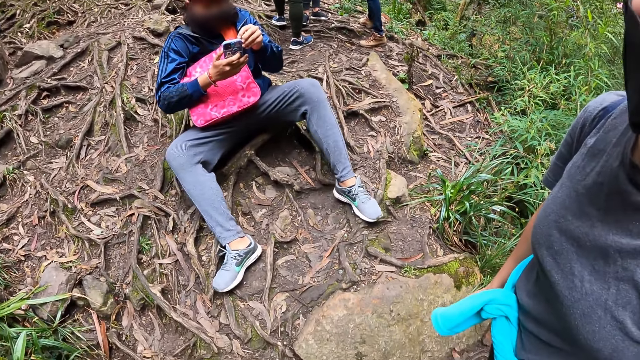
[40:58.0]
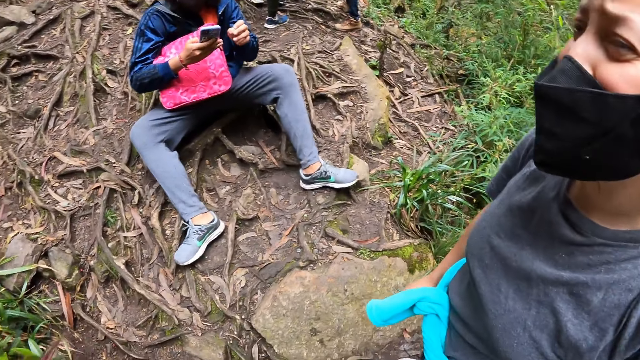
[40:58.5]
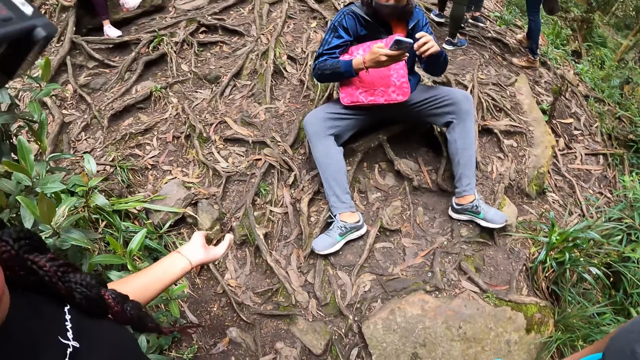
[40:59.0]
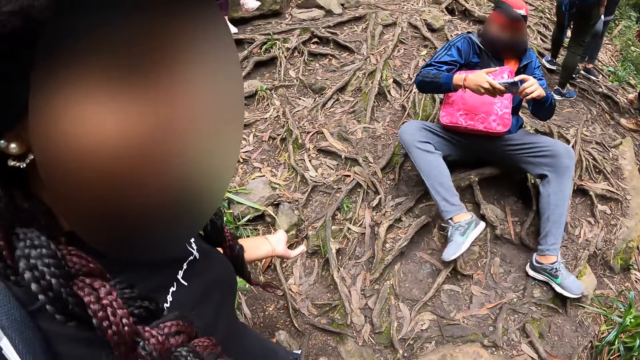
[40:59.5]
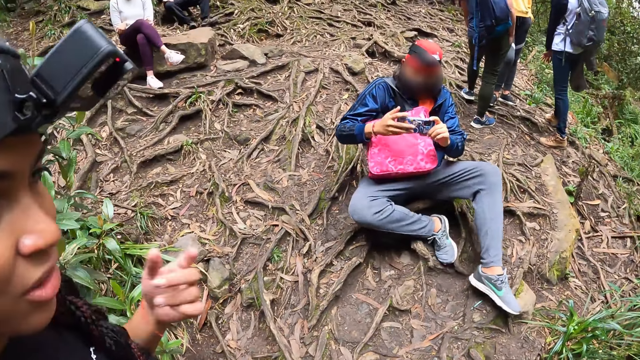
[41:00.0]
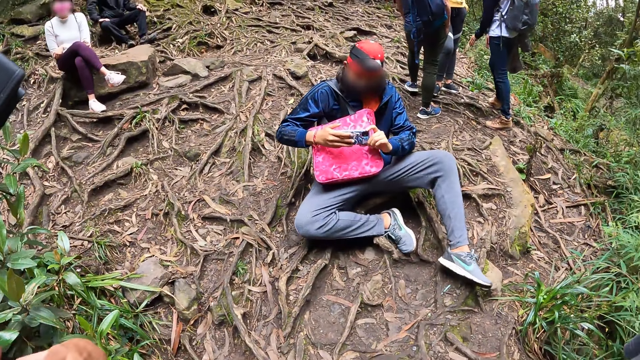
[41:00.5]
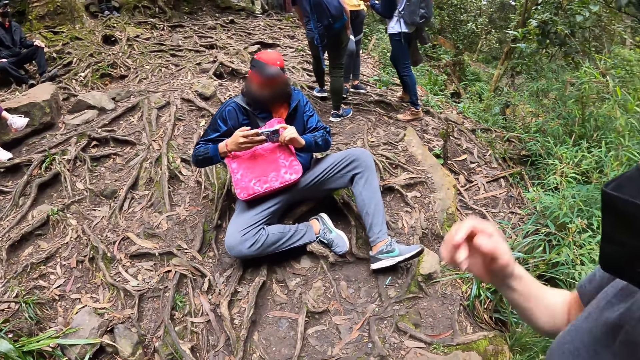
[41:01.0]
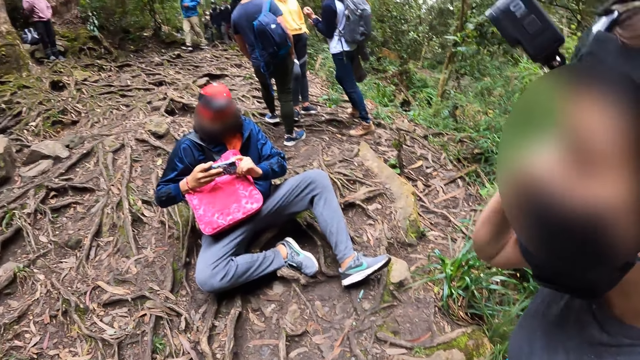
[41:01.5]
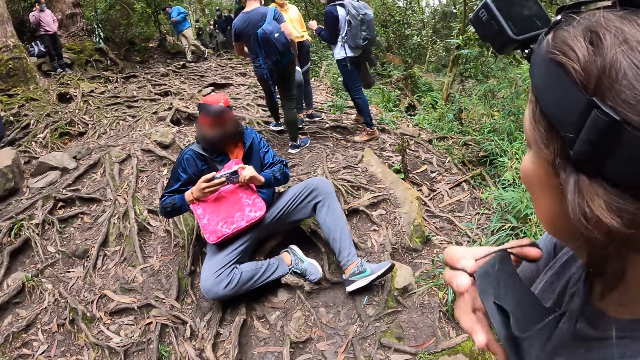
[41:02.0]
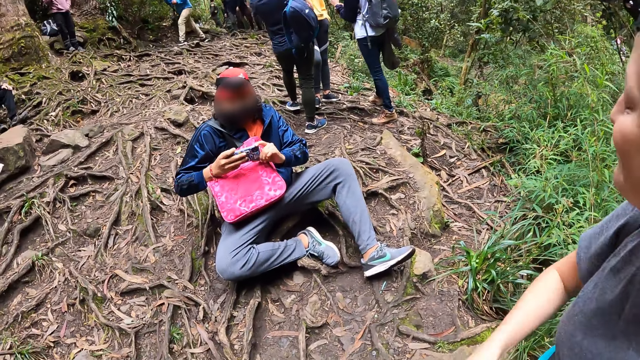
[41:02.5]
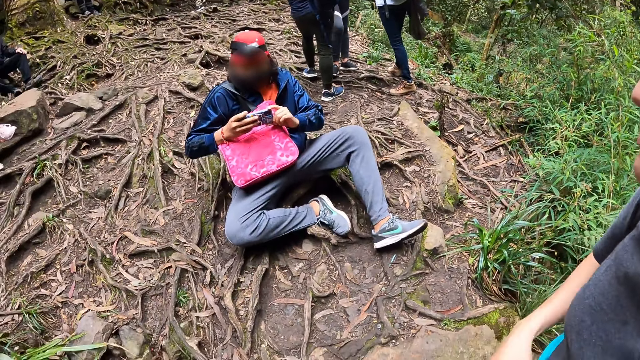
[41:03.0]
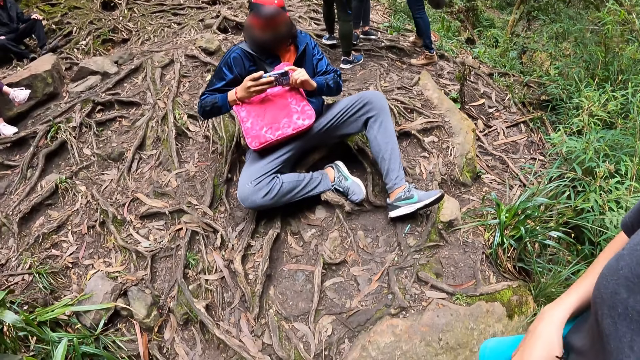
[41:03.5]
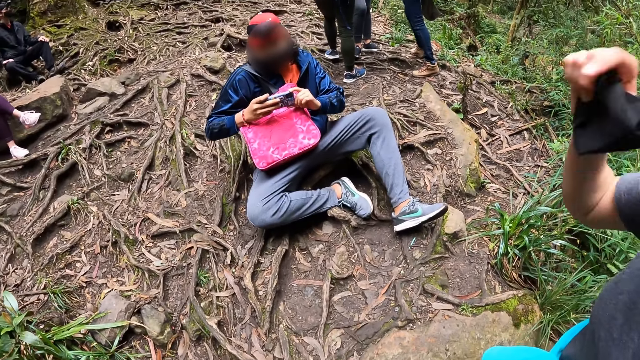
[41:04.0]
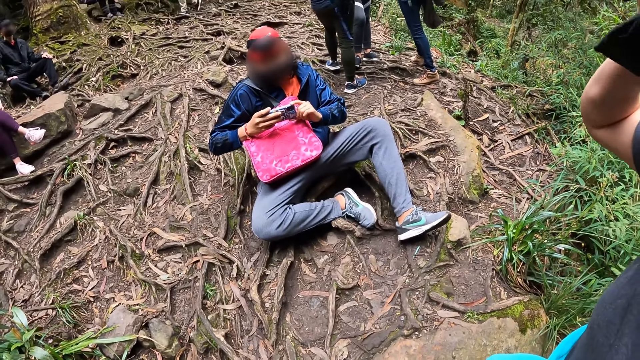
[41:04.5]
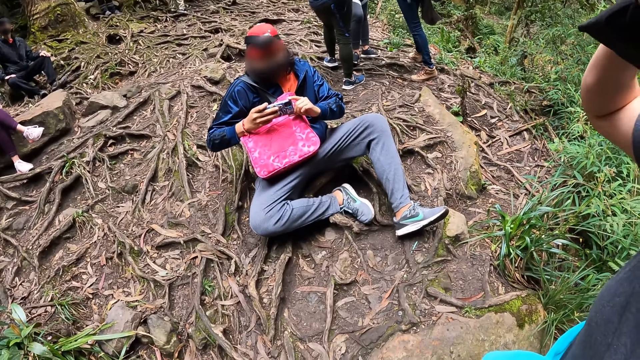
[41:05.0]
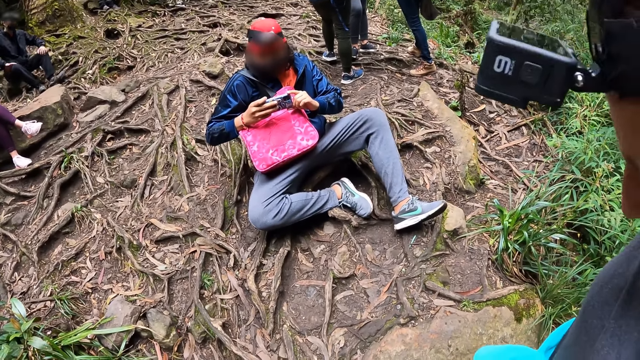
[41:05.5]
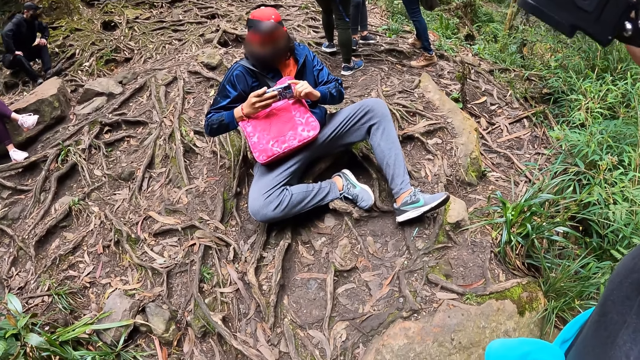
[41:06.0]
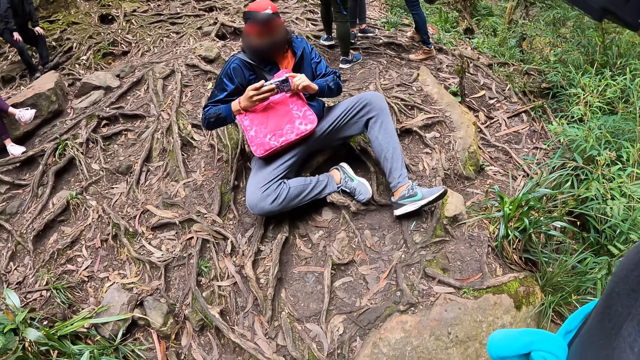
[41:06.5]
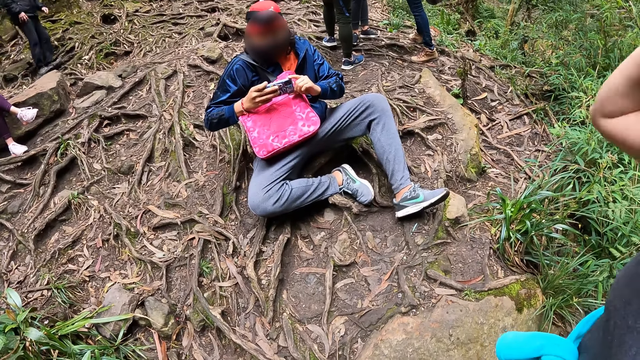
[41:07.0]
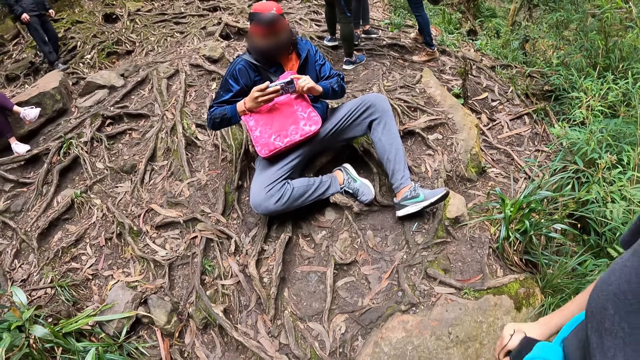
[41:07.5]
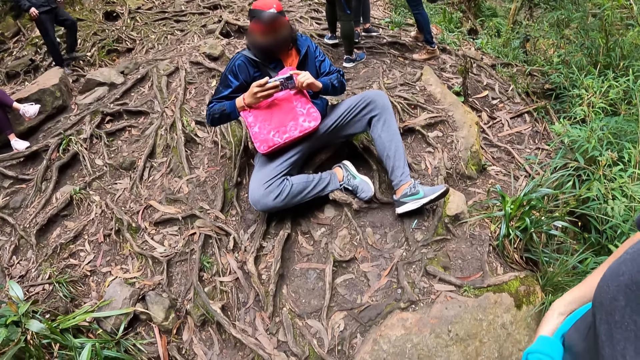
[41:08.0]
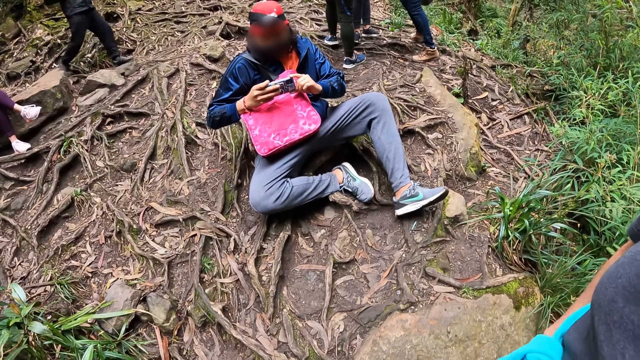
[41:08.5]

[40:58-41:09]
A woman makes hand gestures with her left hand. A man tilts the phone in his right hand. Another woman removes the nose mask on her face with her right hand. The camera wearer looks at the people. The other woman adjusts a camera on her head with her right hand.

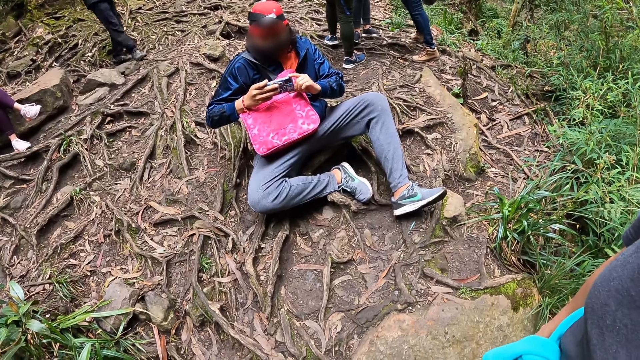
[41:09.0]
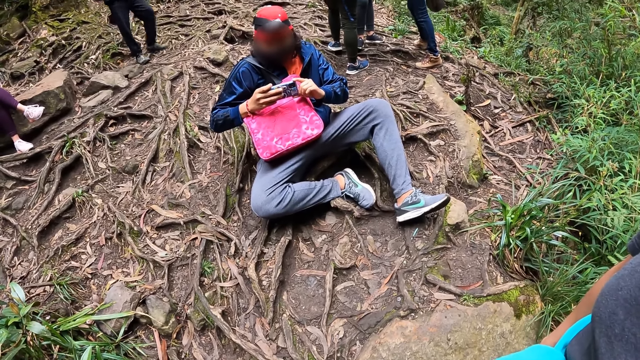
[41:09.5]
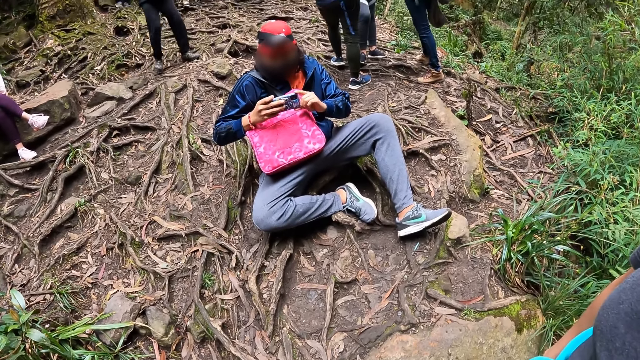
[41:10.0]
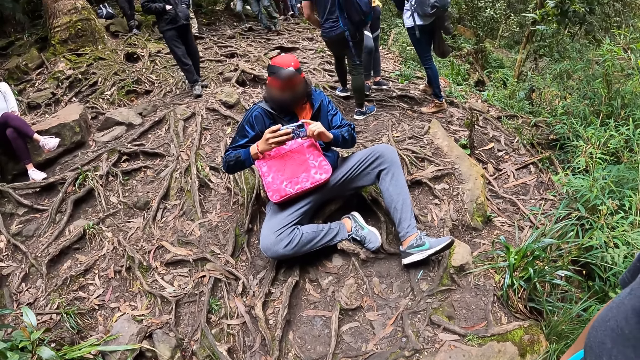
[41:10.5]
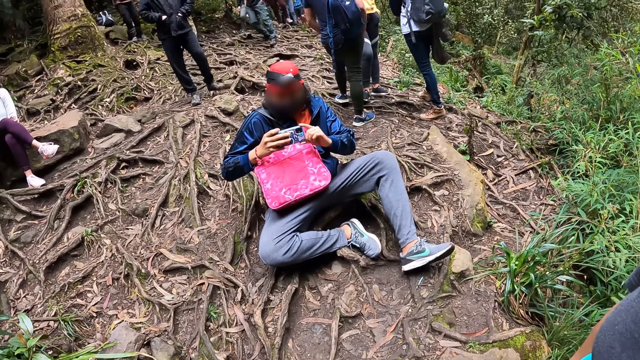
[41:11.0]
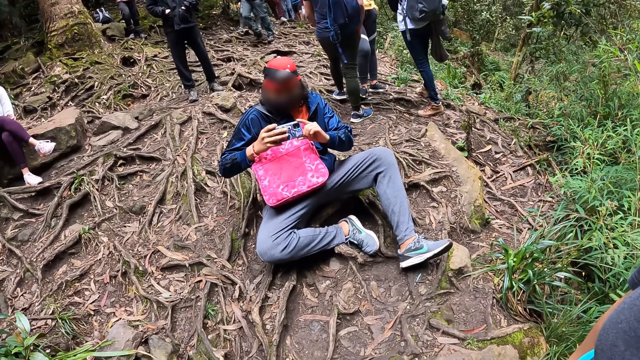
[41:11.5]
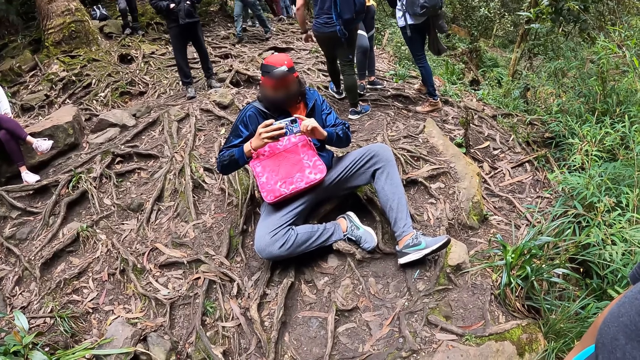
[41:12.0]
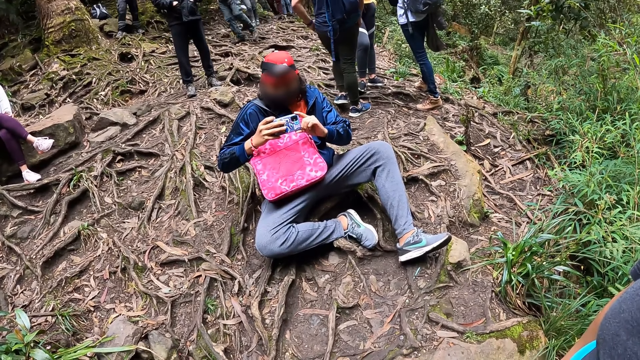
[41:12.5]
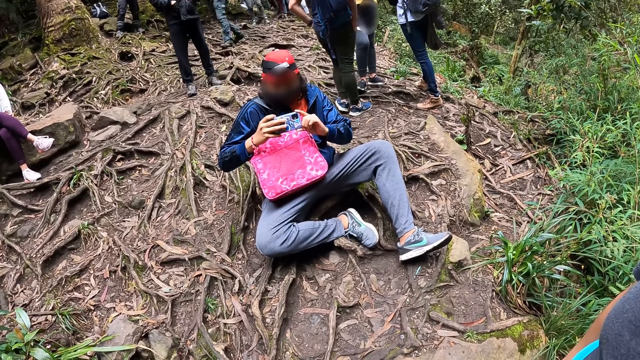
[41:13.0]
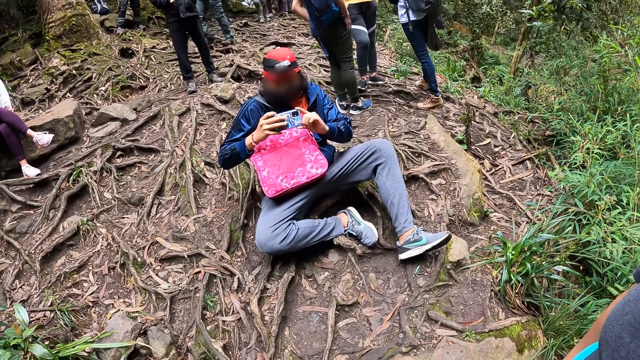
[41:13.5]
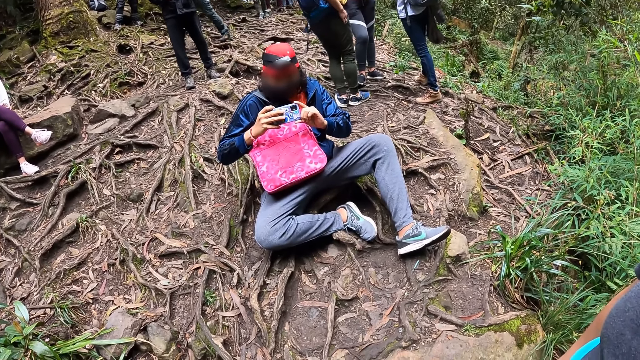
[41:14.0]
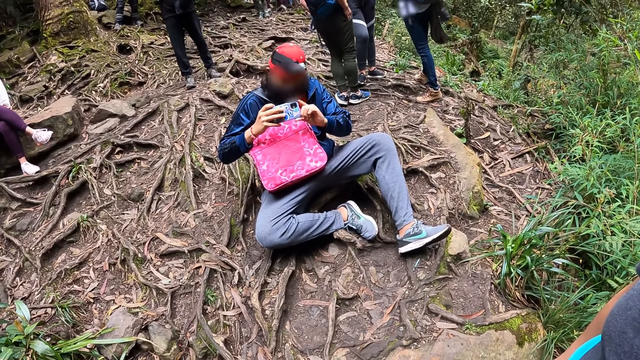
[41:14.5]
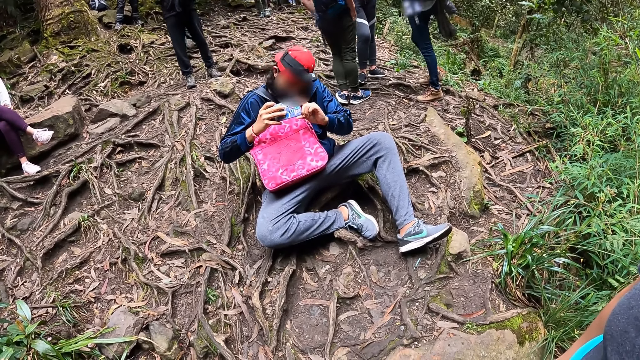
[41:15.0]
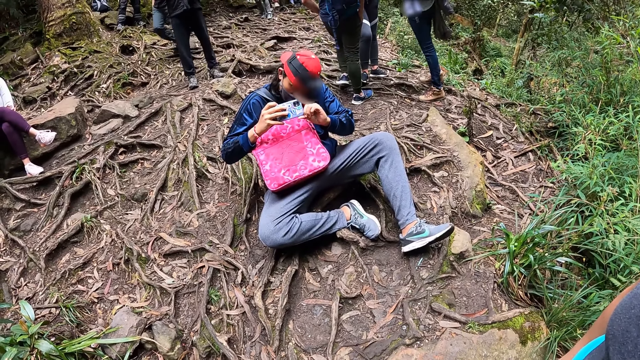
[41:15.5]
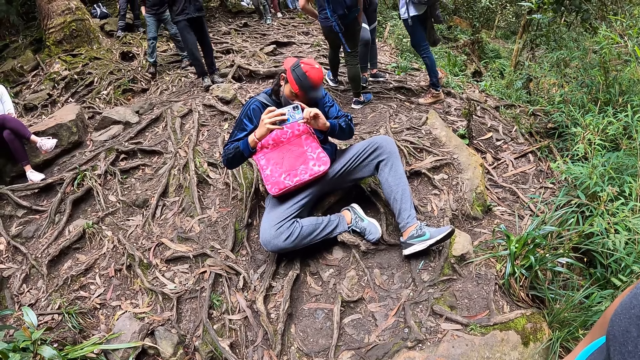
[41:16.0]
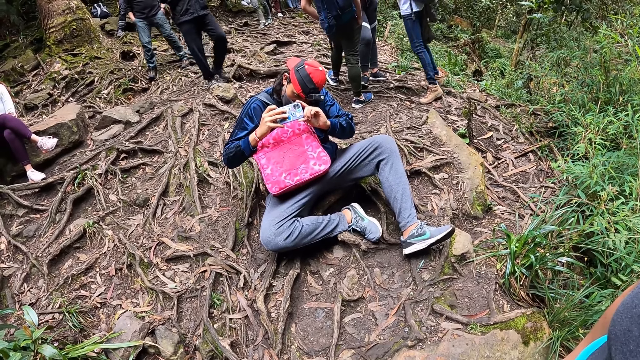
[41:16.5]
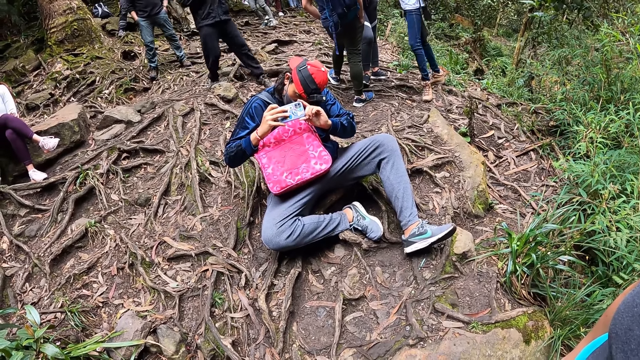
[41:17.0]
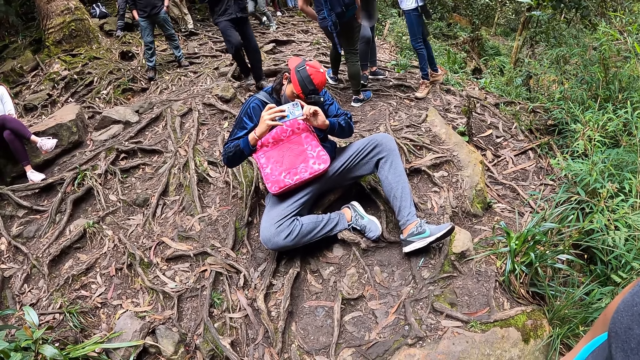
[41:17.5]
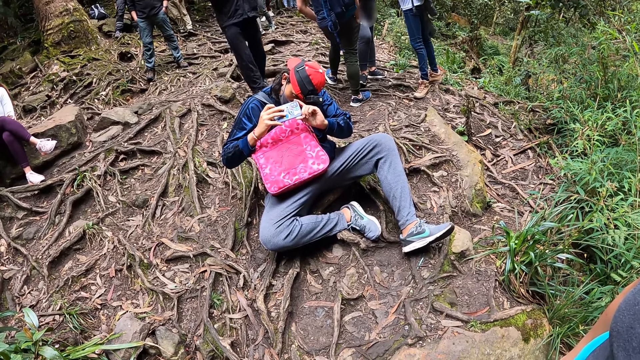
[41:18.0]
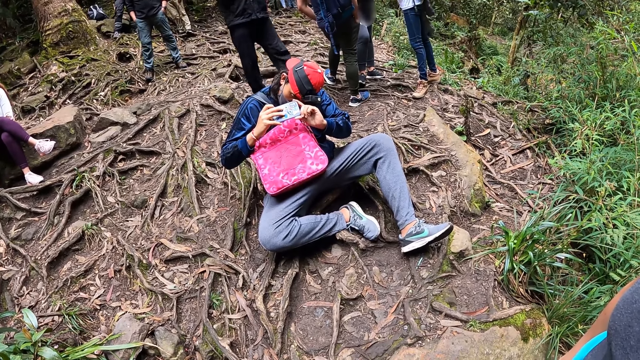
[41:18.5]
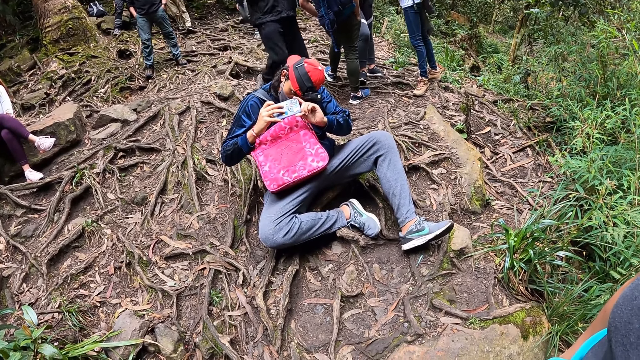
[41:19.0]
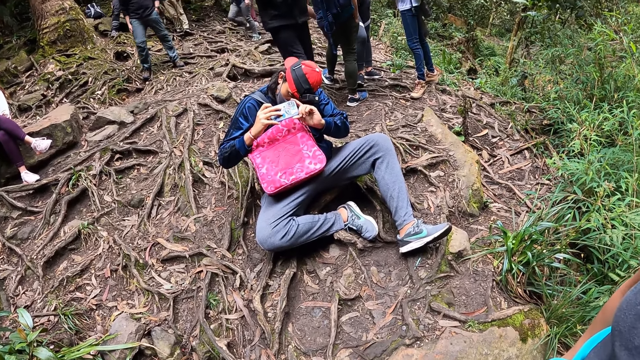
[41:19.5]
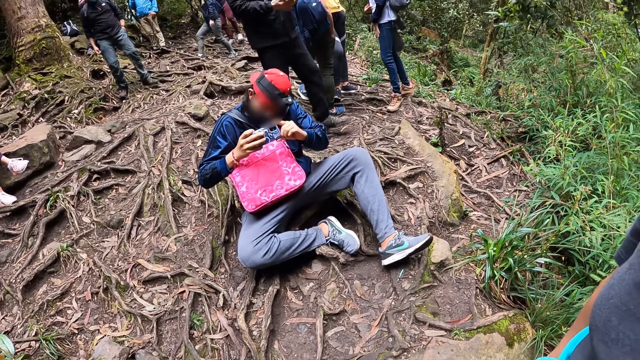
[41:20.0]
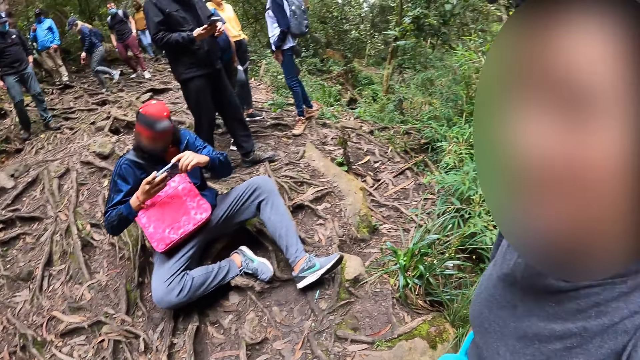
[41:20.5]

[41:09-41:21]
A man takes a photo of the camera wearer, a woman and another woman with the phone in his hands.
